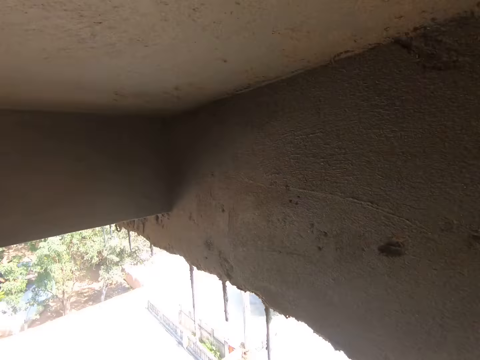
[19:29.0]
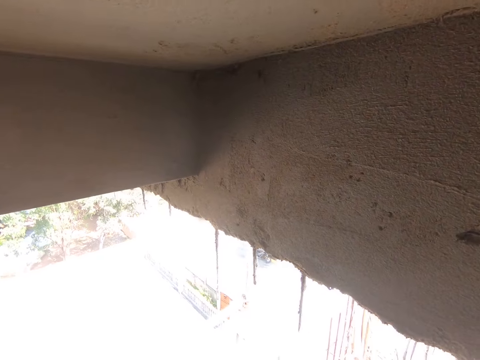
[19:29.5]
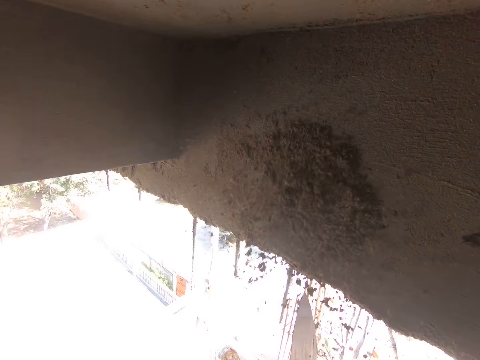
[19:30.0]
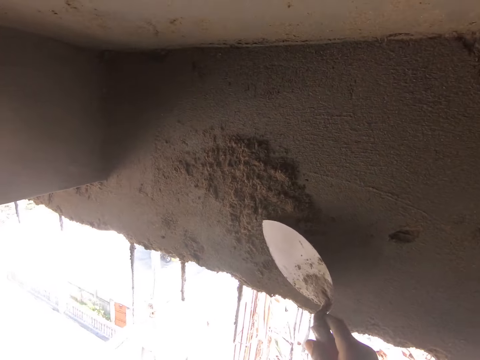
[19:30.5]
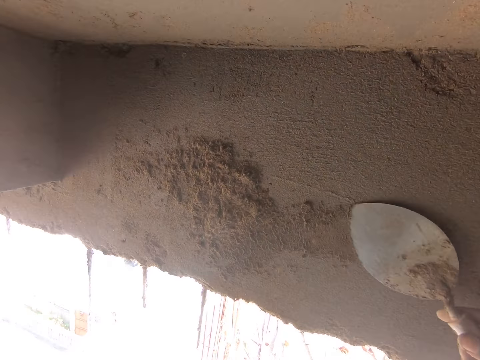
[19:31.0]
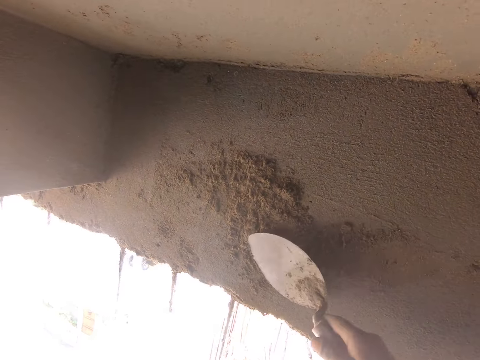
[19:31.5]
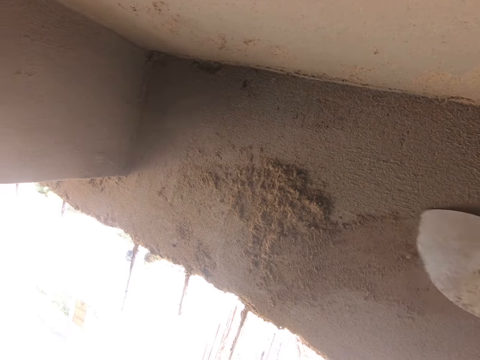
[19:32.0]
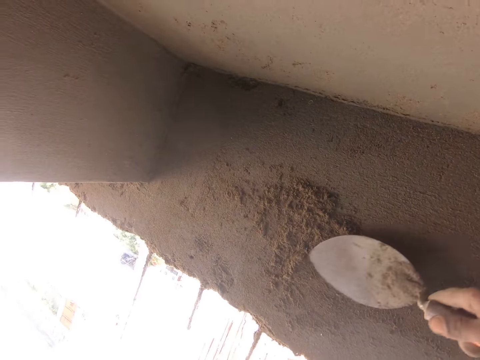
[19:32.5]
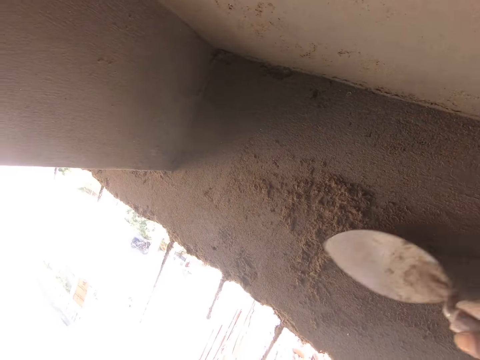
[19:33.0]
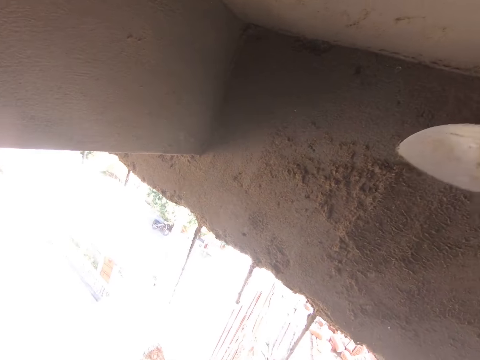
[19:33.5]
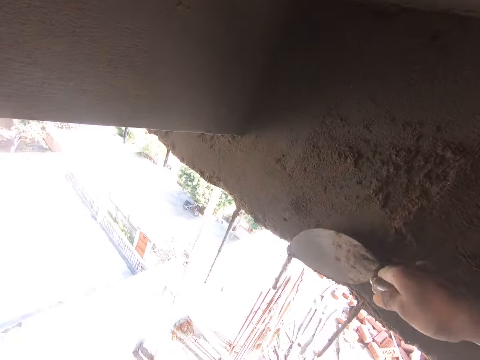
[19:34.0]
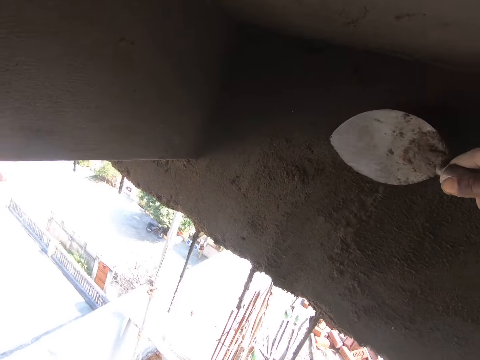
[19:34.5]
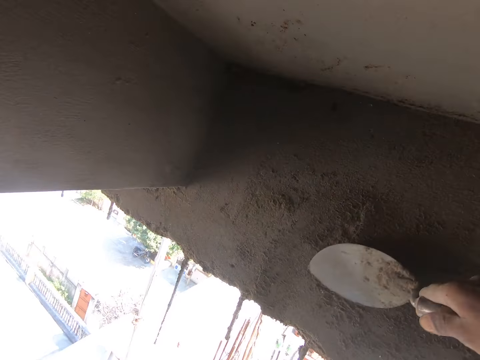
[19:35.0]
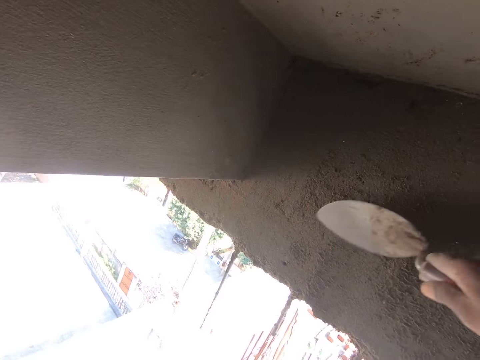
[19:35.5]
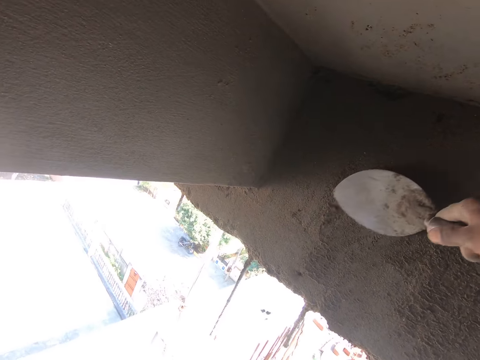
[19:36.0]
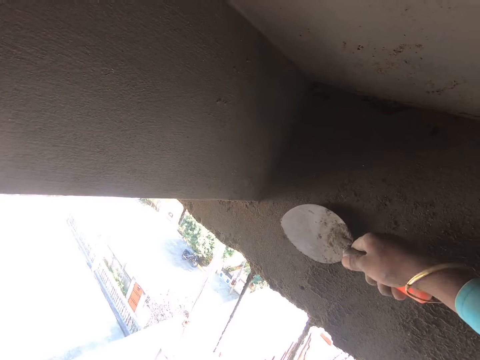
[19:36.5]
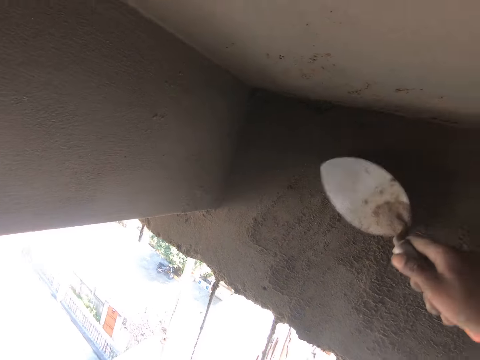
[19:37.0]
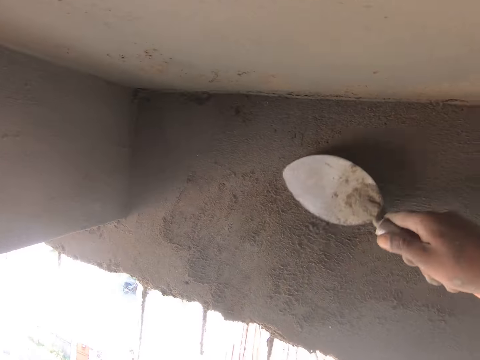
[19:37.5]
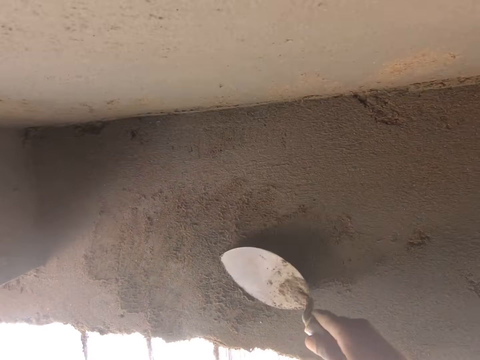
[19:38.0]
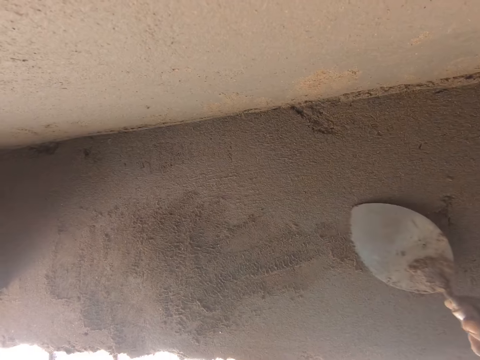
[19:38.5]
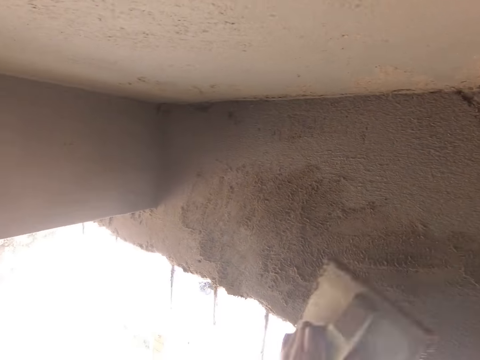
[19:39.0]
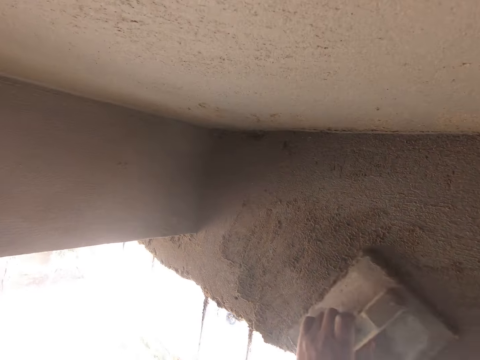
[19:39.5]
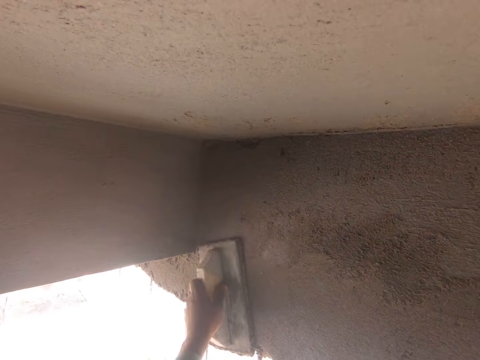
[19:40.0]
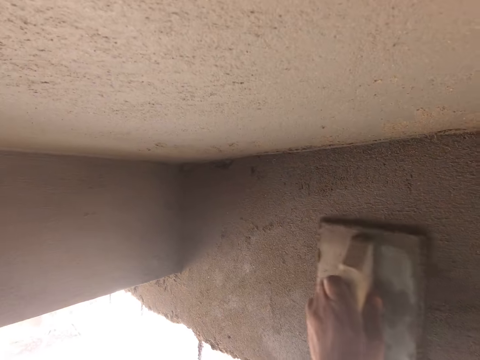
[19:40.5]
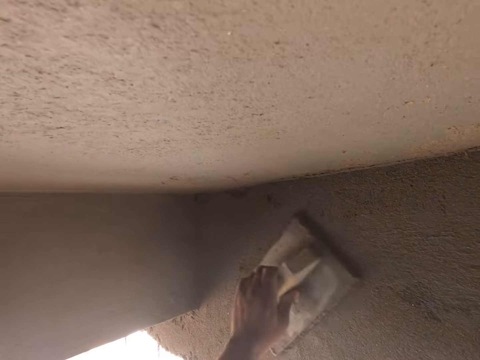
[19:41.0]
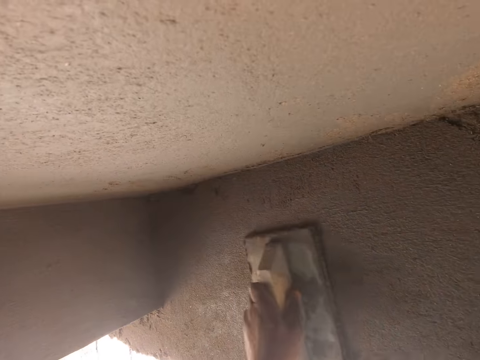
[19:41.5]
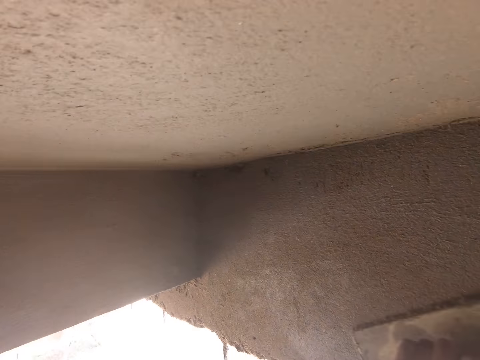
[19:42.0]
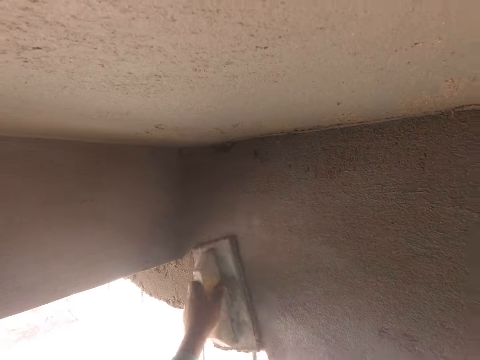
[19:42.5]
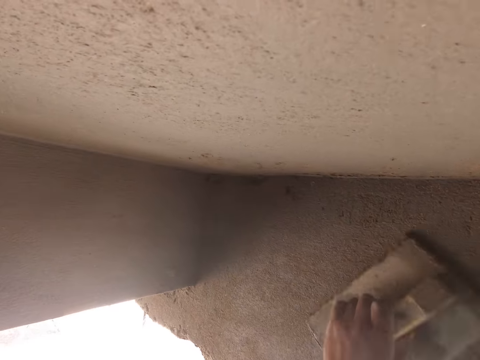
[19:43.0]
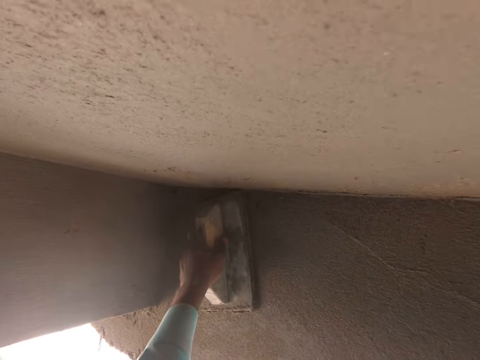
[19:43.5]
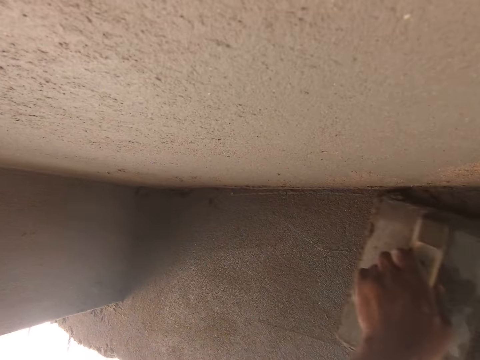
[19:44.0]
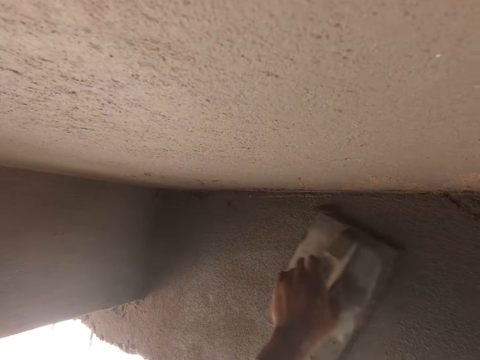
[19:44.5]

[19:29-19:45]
The camera wearer plasters mortar on the concrete beam with the trowel in his right hand. He smoothens the concrete beam with the trowel in his right hand. He adds sand. He spreads the sand. He smoothens the concrete beam with the wooden float in his left hand. He aligns the sand.
